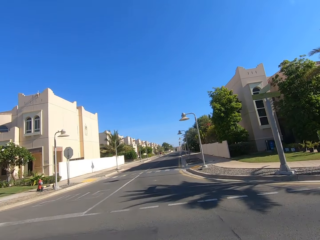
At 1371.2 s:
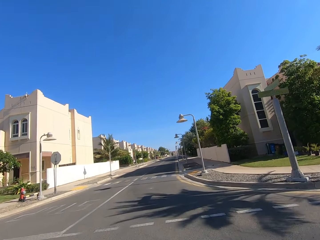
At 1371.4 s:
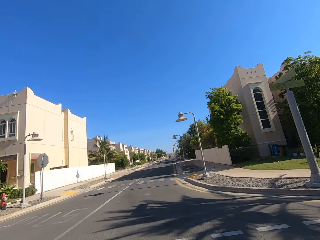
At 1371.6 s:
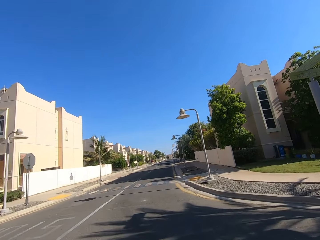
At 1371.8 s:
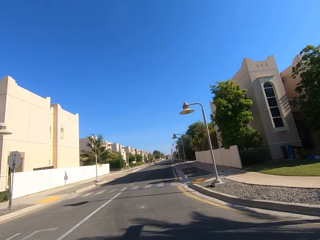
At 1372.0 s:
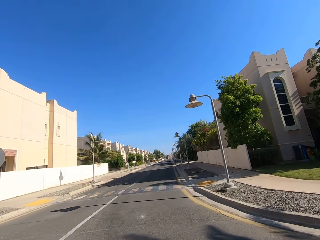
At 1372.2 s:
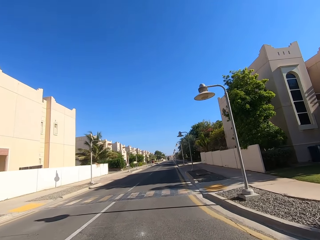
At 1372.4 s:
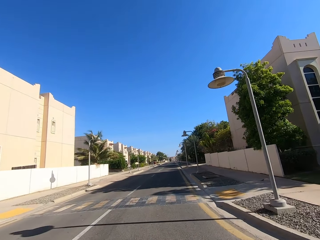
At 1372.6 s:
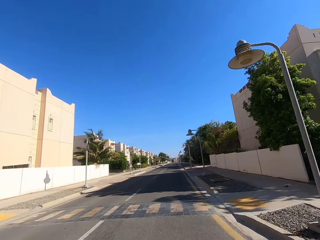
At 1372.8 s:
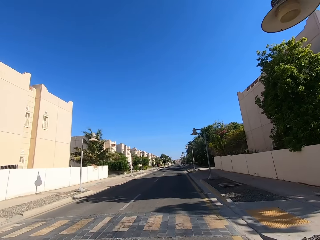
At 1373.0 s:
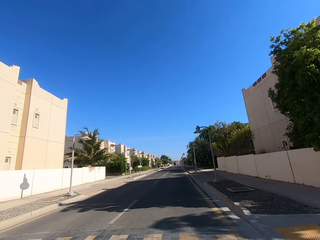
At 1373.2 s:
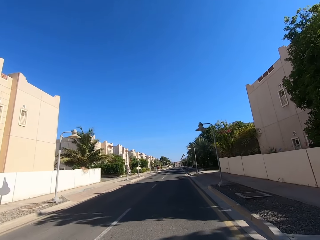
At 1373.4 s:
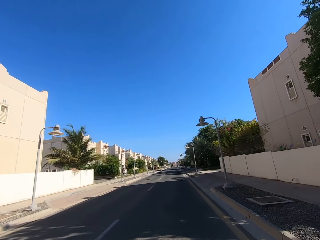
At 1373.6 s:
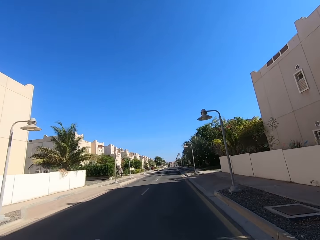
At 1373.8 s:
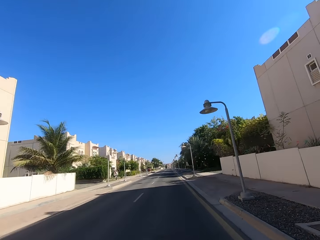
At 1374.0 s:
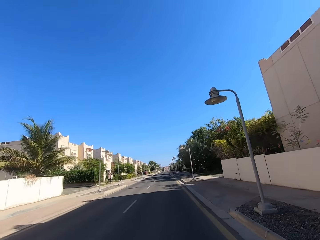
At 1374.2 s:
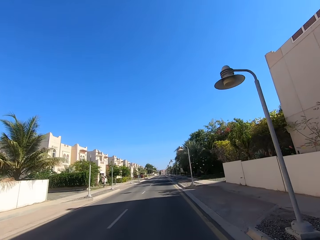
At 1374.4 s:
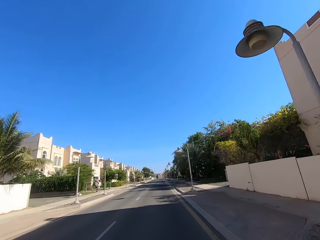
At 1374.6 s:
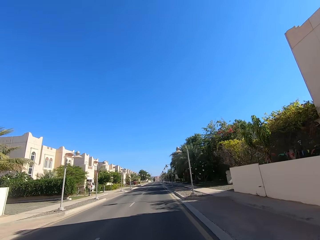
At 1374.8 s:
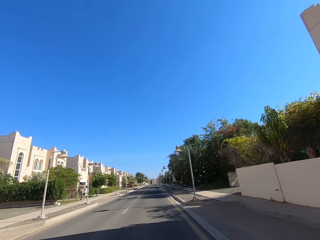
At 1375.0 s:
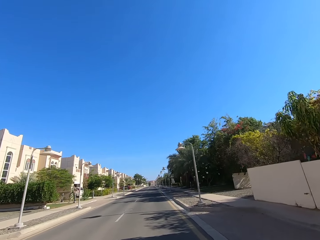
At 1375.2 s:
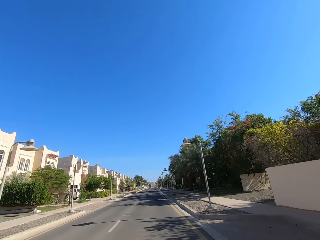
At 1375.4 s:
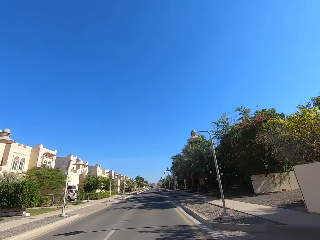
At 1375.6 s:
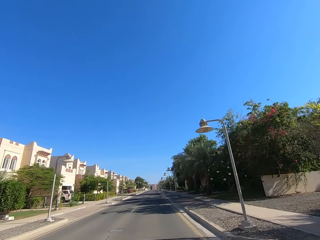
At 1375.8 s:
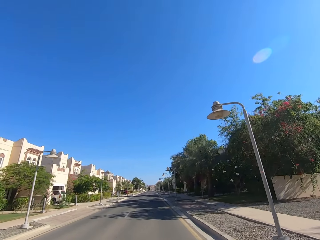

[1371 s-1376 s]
The camera wearer rides a motorcycle on the road.

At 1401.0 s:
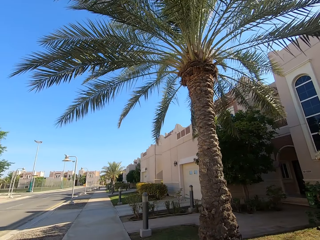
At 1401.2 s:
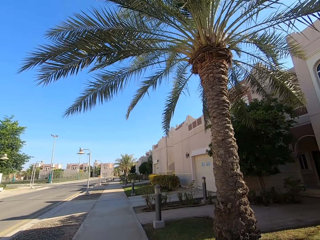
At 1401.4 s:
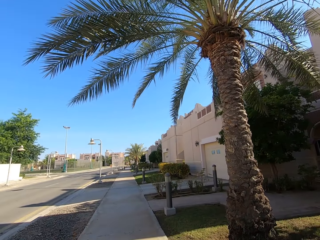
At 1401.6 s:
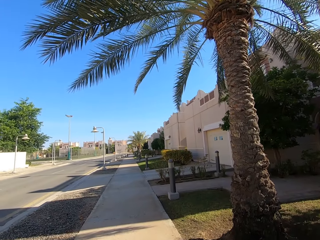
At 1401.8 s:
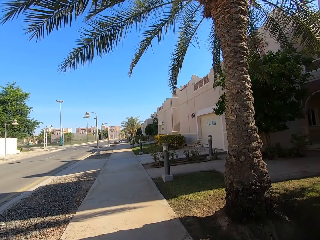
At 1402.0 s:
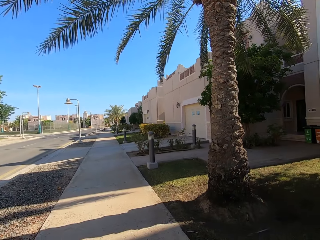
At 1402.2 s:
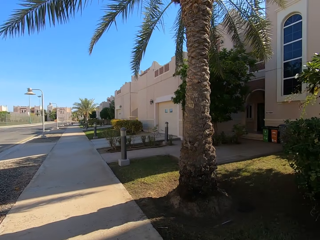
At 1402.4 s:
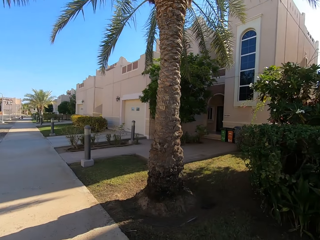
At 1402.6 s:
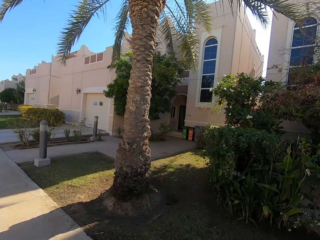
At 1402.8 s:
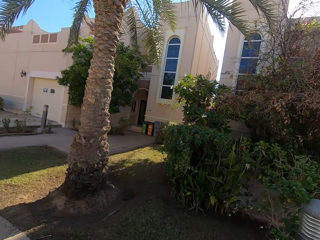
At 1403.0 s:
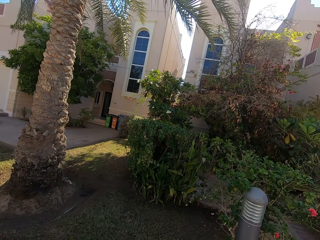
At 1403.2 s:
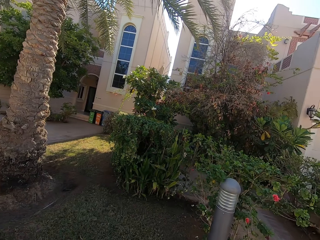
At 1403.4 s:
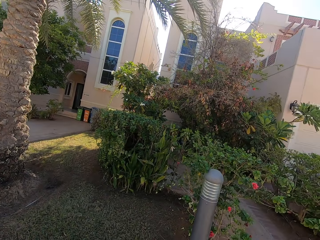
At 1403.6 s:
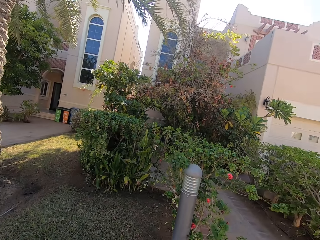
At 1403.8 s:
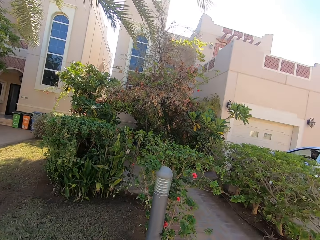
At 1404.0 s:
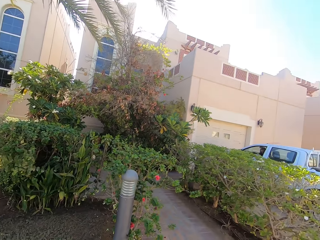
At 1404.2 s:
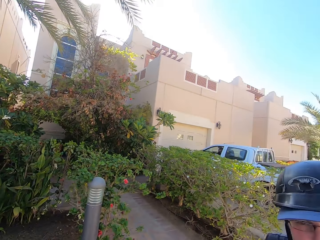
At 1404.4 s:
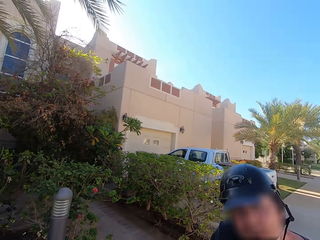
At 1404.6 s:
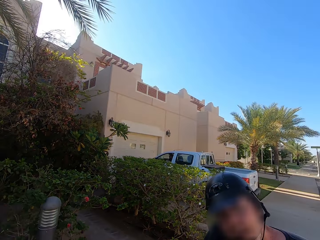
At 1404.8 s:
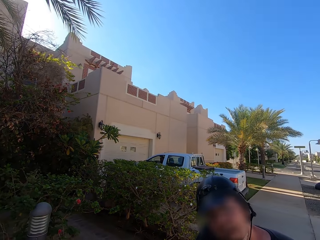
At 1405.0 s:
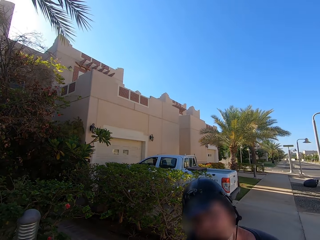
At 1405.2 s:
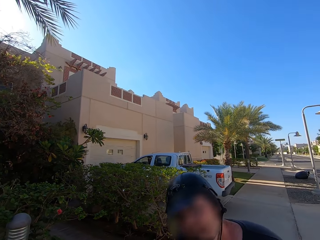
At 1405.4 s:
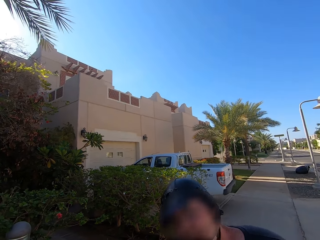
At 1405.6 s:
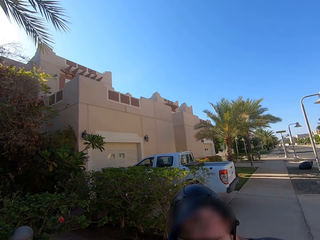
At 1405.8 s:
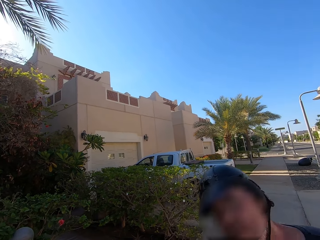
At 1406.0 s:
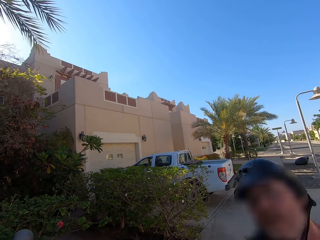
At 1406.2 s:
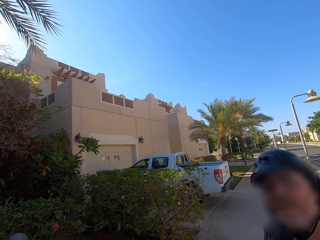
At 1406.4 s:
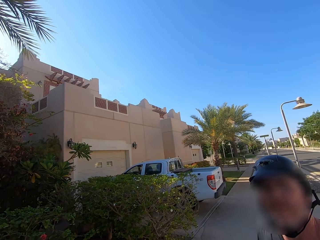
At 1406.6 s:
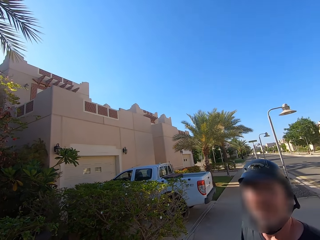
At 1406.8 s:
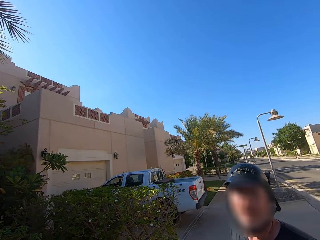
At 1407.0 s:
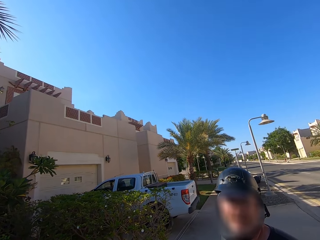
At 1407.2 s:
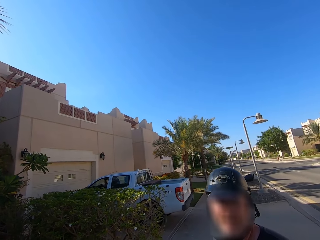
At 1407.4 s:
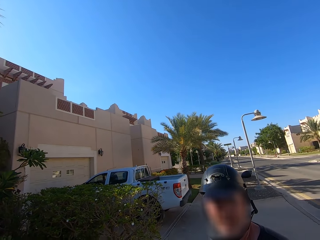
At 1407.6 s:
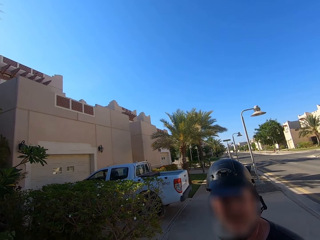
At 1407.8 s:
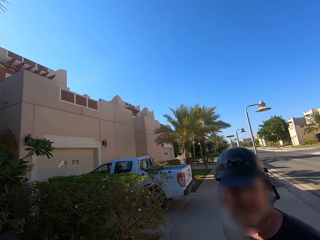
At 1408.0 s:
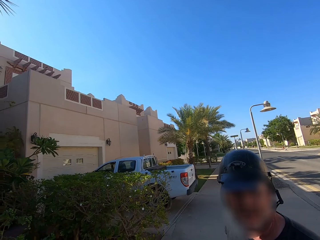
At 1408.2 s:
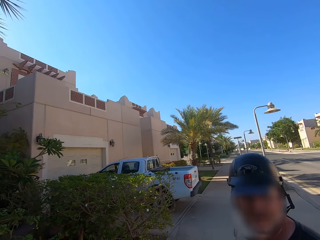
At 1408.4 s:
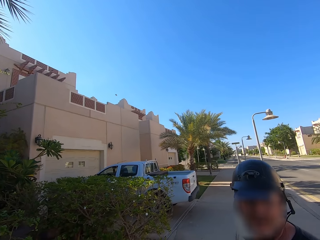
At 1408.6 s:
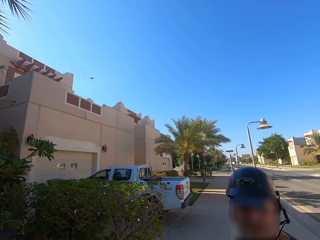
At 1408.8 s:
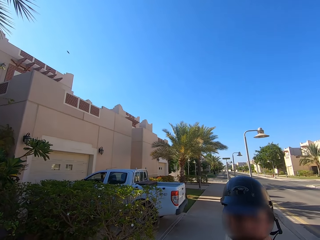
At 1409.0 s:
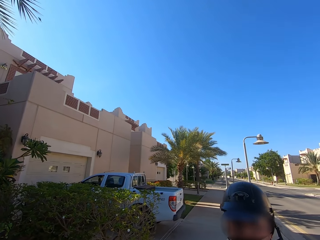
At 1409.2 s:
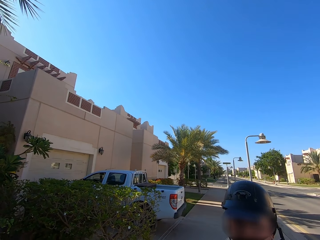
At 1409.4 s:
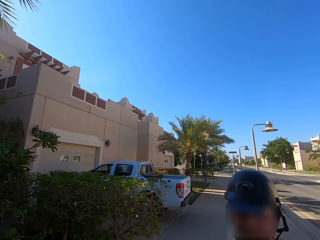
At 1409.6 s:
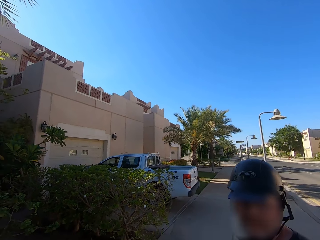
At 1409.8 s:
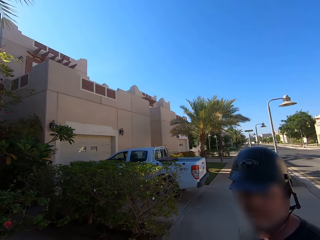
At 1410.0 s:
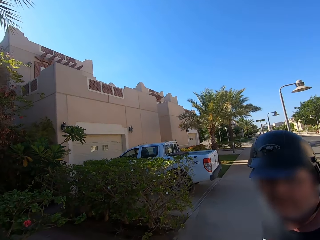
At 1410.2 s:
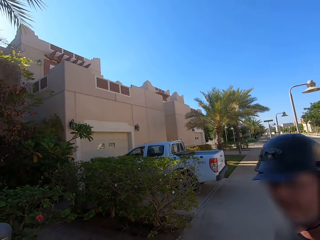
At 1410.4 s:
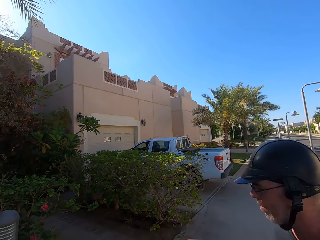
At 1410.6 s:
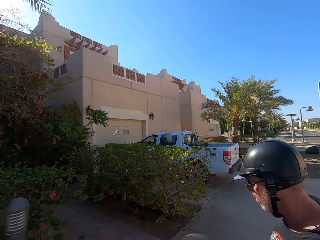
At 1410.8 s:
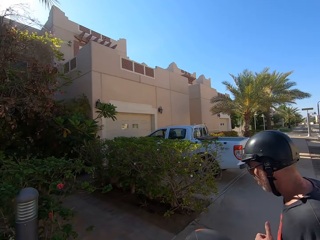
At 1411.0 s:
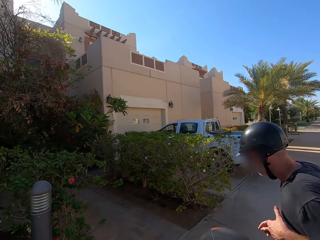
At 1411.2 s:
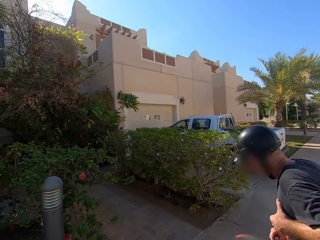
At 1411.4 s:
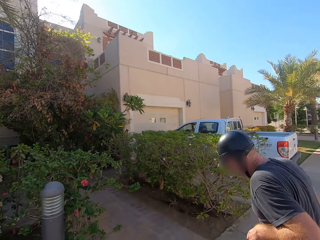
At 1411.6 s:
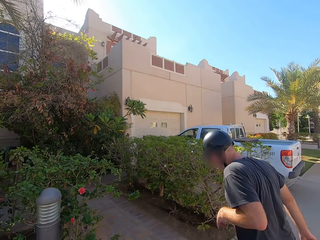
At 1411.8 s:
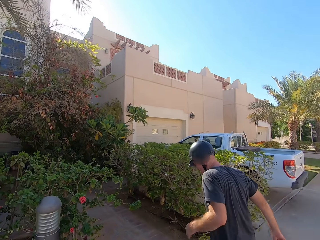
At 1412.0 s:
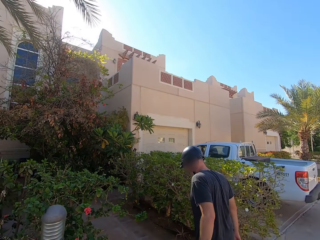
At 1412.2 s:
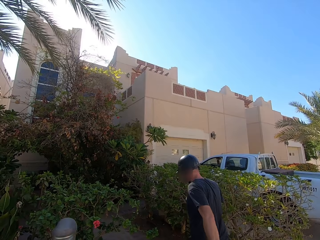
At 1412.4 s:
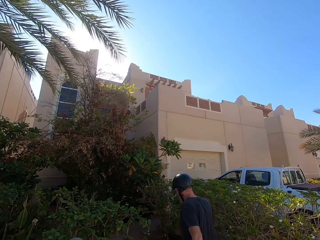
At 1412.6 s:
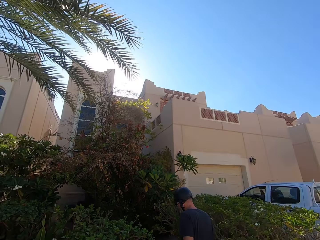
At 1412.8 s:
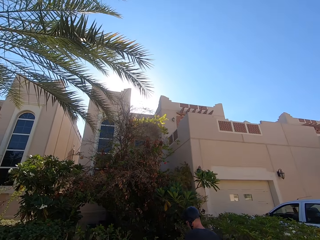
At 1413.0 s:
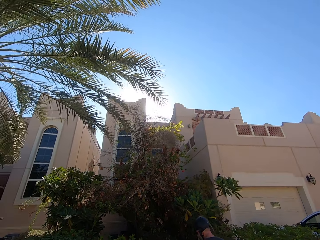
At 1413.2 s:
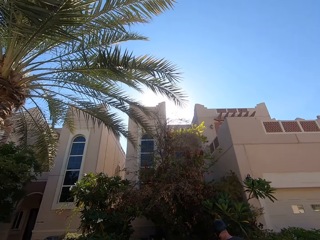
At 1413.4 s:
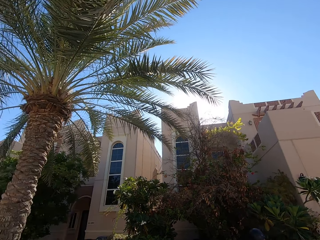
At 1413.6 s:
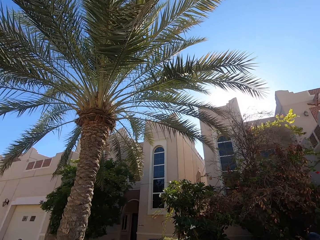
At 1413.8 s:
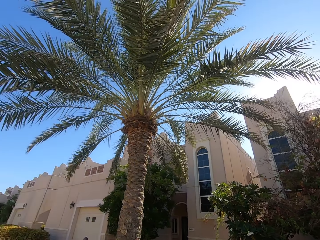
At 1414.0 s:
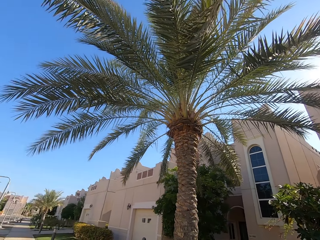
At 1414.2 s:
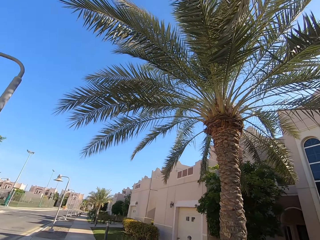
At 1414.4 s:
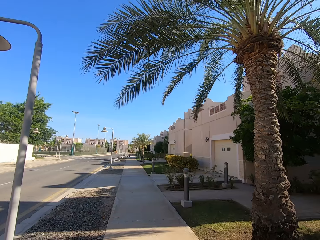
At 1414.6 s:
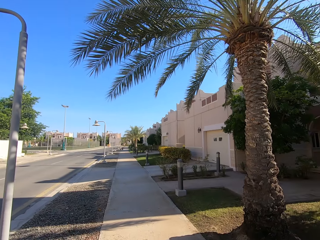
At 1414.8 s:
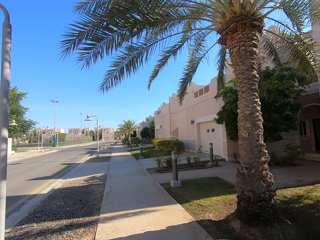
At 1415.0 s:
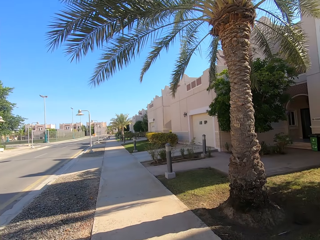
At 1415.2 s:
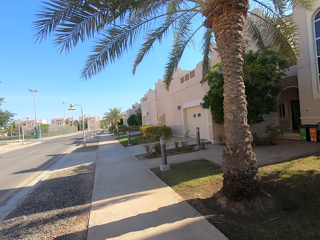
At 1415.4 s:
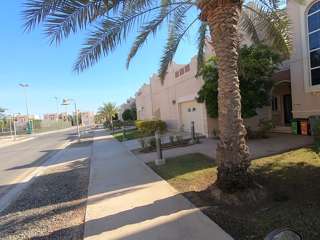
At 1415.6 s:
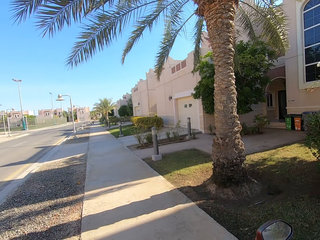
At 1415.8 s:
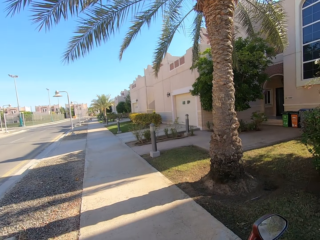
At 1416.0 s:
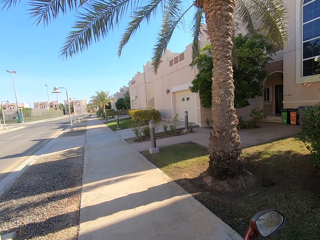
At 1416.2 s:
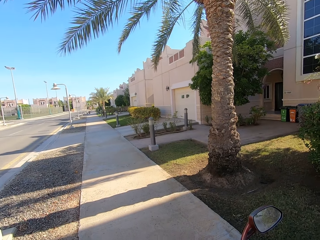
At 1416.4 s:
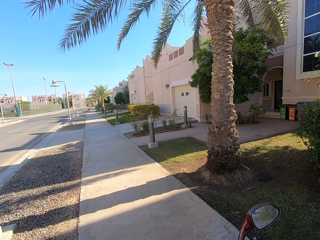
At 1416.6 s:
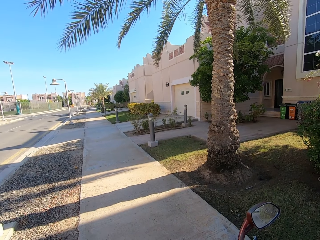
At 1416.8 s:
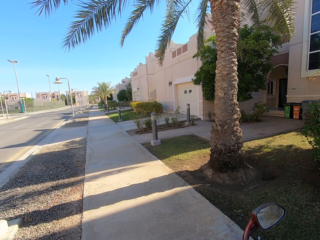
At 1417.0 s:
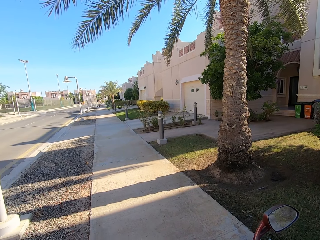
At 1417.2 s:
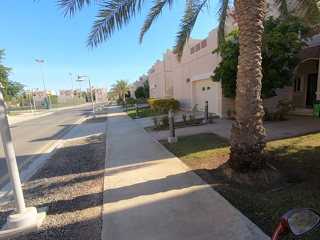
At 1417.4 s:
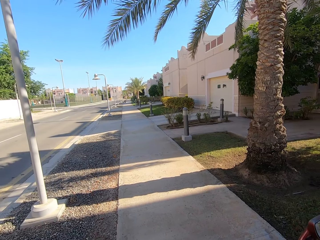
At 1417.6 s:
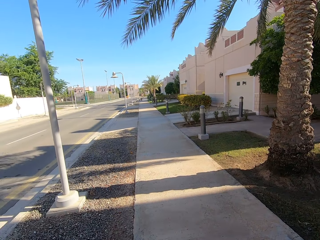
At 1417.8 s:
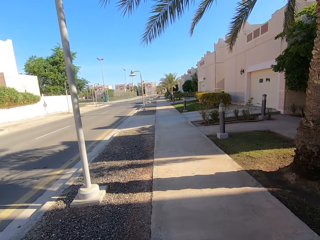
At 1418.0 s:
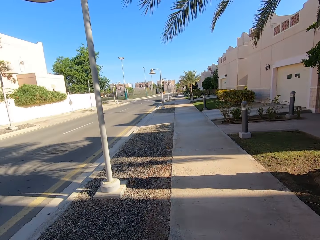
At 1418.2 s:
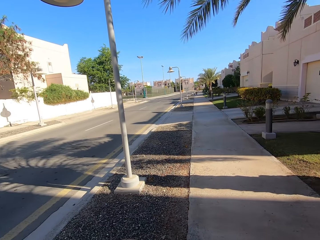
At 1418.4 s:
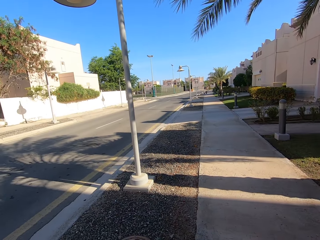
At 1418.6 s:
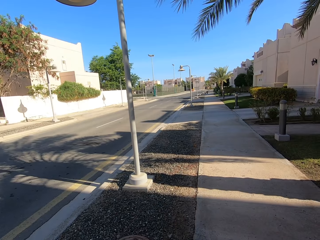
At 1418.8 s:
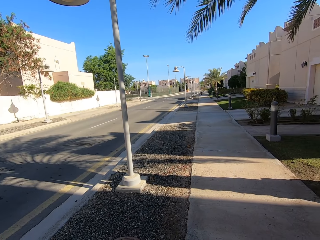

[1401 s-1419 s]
The camera wearer looks around. They look at a man. The man walks along a path towards a building. The camera wearer looks around.
